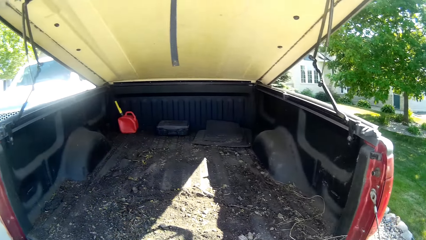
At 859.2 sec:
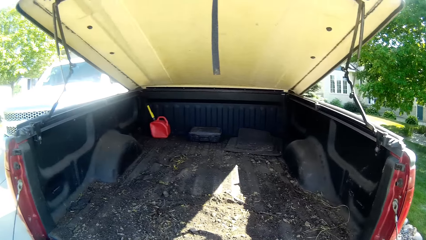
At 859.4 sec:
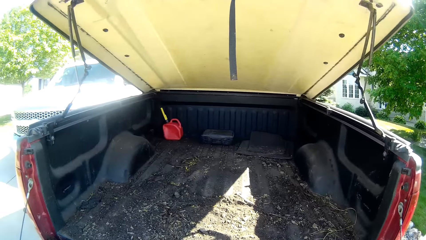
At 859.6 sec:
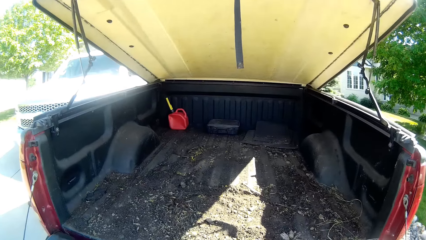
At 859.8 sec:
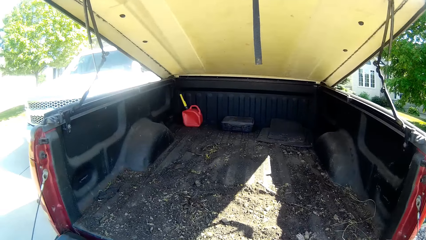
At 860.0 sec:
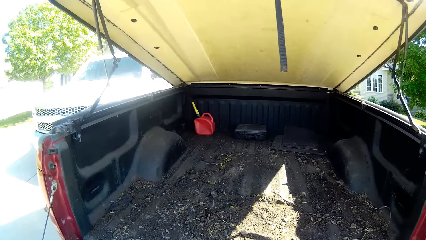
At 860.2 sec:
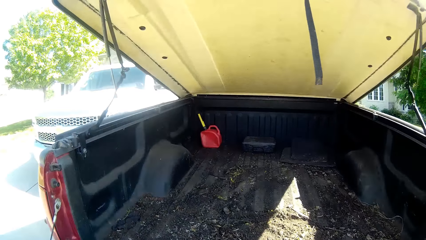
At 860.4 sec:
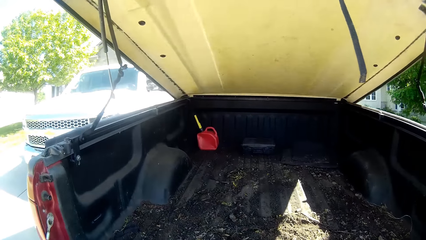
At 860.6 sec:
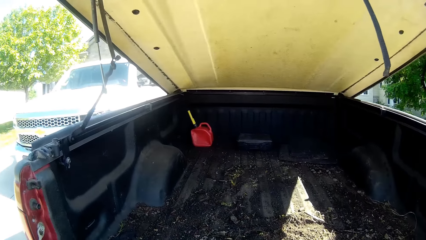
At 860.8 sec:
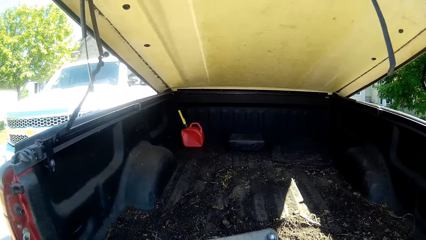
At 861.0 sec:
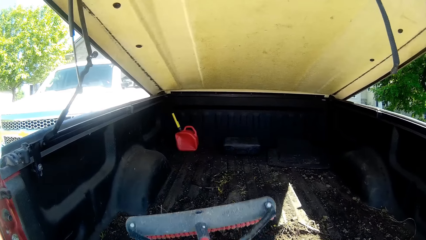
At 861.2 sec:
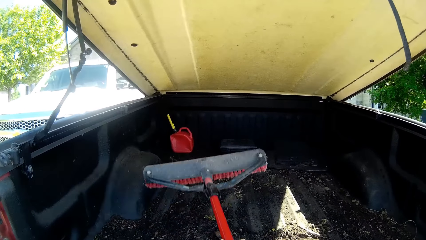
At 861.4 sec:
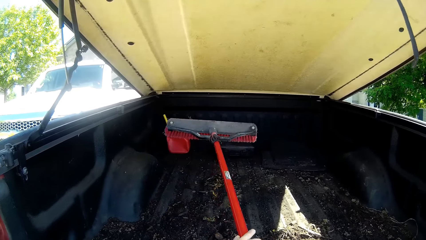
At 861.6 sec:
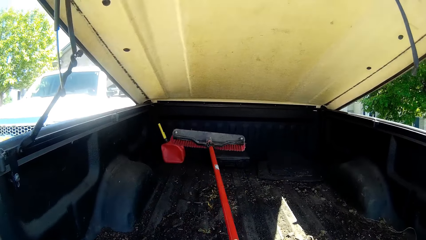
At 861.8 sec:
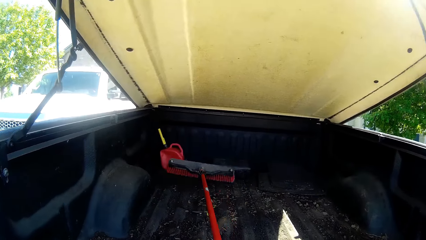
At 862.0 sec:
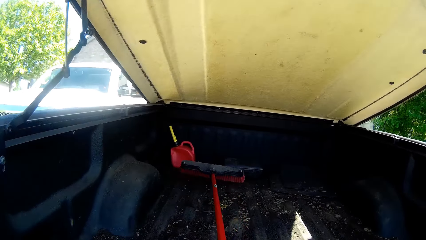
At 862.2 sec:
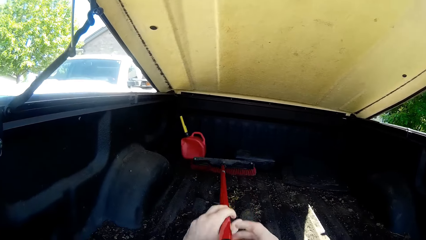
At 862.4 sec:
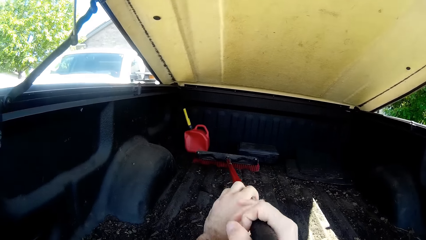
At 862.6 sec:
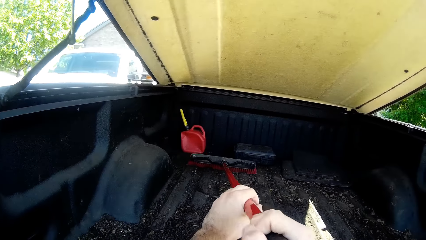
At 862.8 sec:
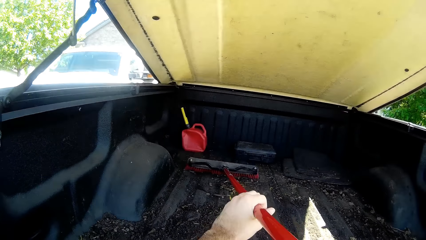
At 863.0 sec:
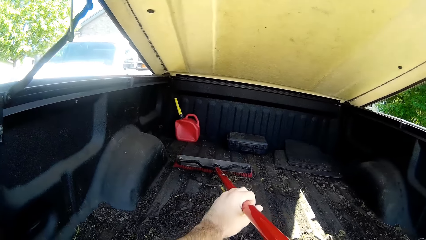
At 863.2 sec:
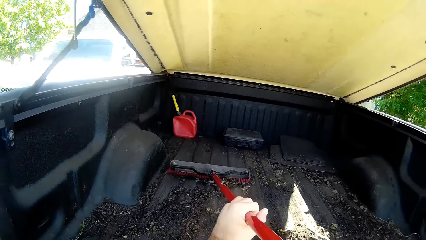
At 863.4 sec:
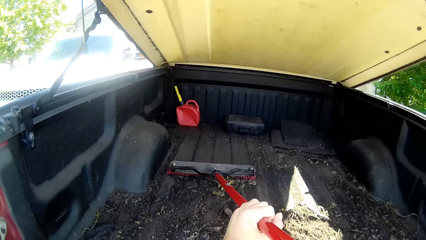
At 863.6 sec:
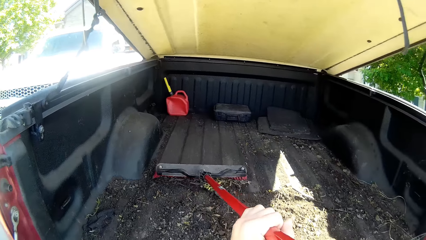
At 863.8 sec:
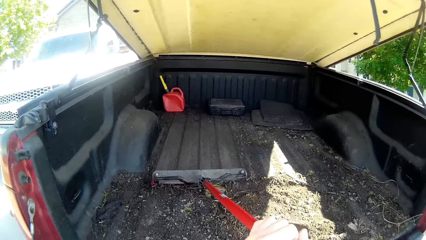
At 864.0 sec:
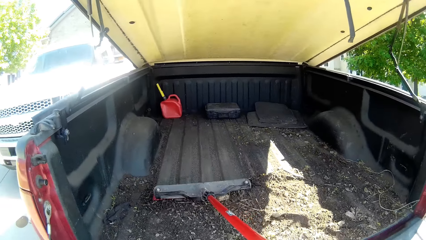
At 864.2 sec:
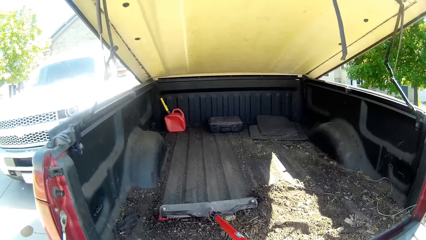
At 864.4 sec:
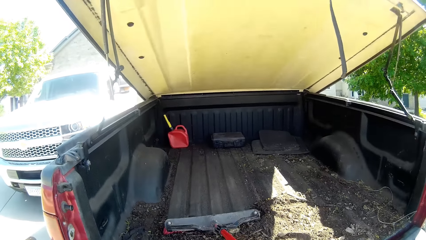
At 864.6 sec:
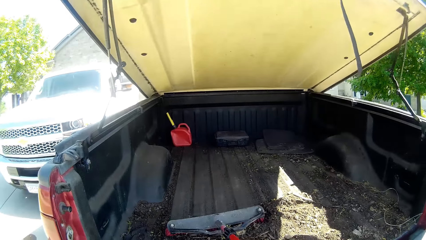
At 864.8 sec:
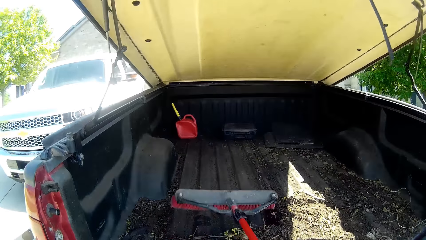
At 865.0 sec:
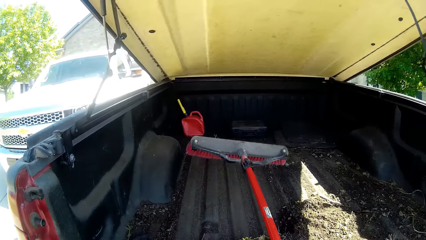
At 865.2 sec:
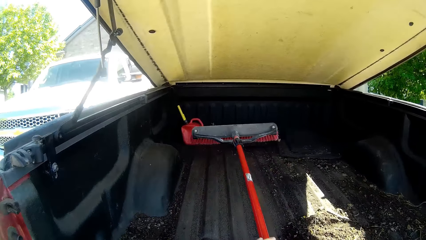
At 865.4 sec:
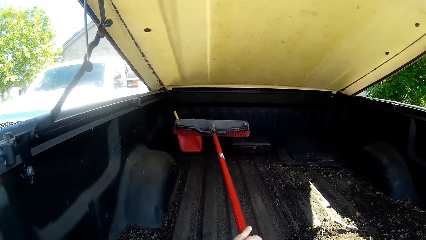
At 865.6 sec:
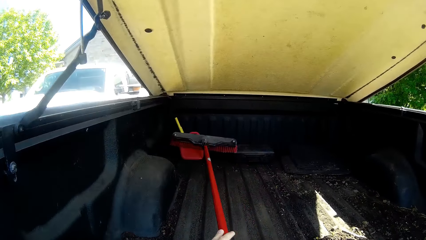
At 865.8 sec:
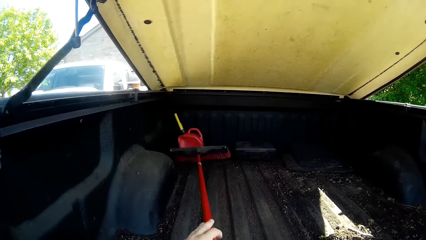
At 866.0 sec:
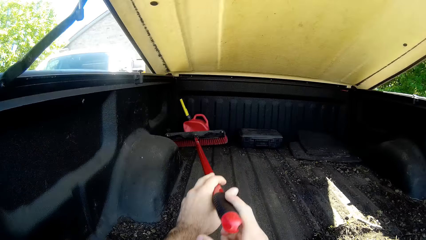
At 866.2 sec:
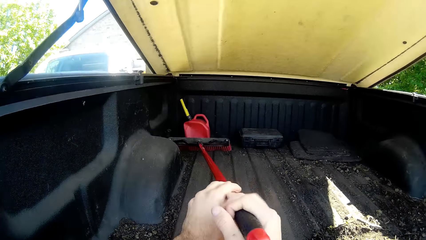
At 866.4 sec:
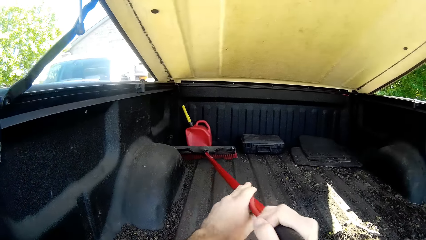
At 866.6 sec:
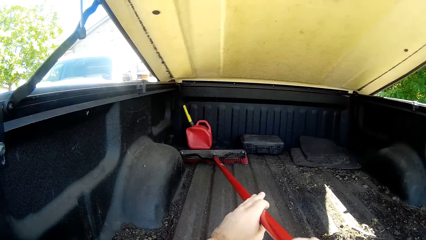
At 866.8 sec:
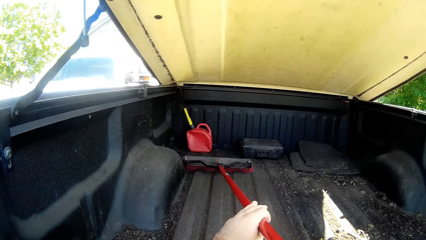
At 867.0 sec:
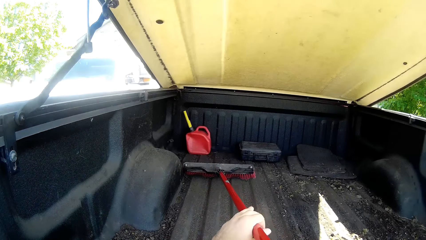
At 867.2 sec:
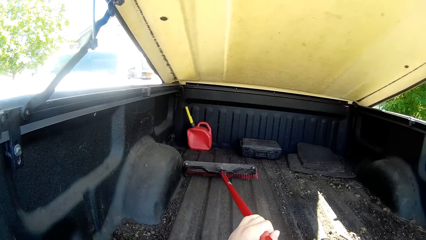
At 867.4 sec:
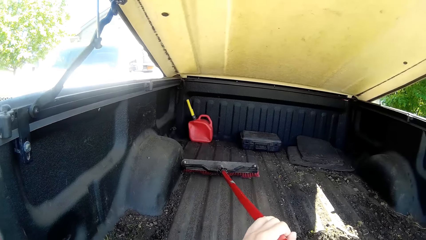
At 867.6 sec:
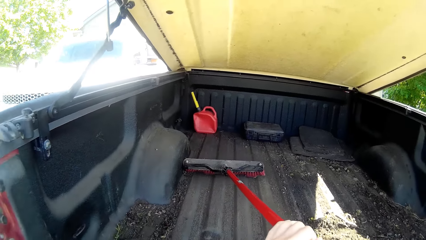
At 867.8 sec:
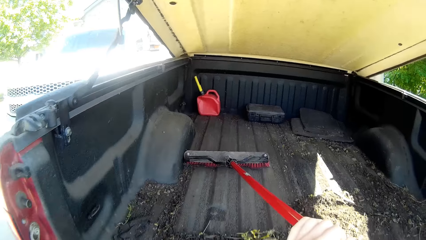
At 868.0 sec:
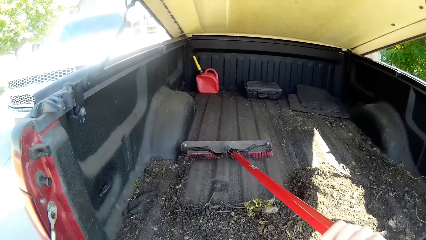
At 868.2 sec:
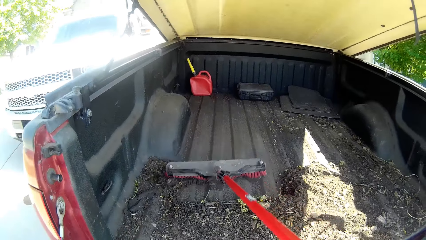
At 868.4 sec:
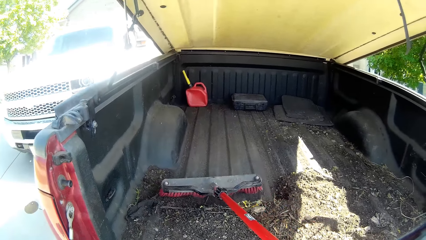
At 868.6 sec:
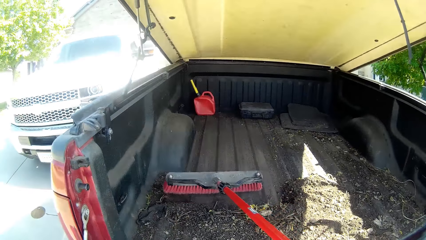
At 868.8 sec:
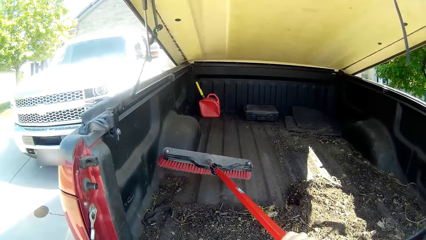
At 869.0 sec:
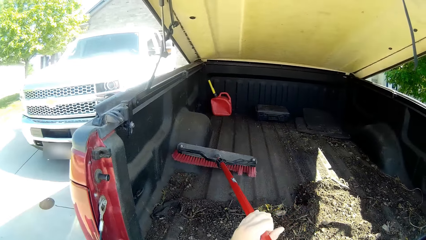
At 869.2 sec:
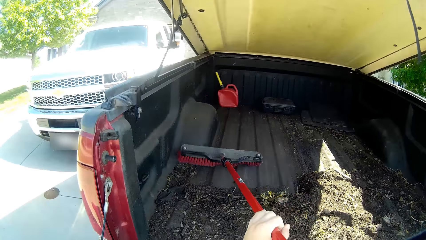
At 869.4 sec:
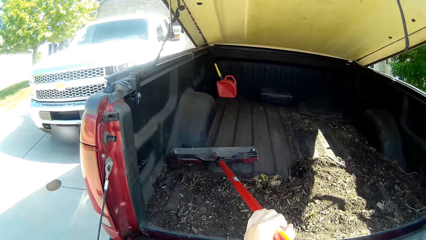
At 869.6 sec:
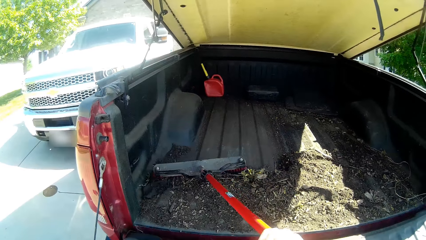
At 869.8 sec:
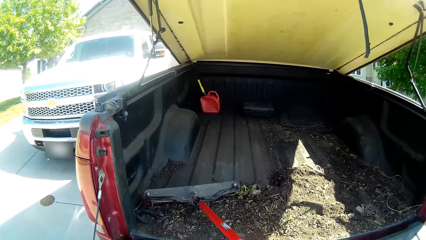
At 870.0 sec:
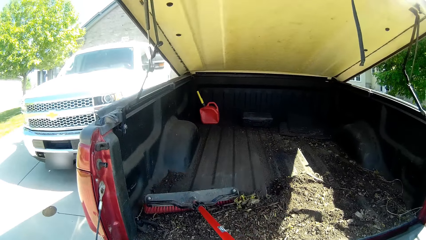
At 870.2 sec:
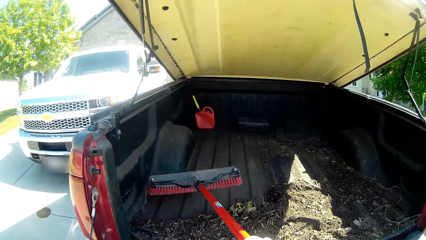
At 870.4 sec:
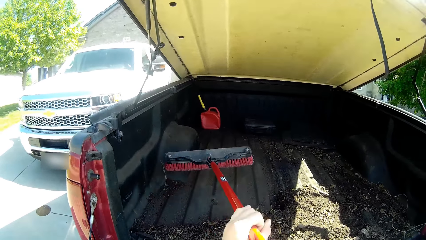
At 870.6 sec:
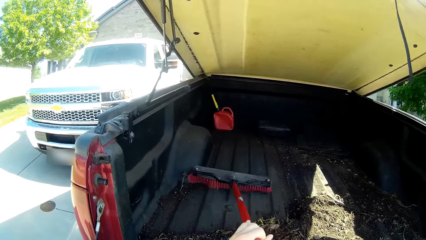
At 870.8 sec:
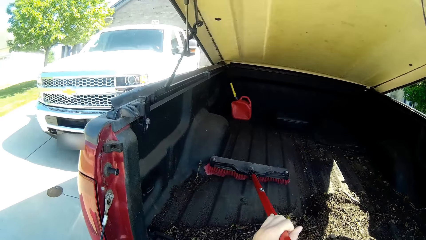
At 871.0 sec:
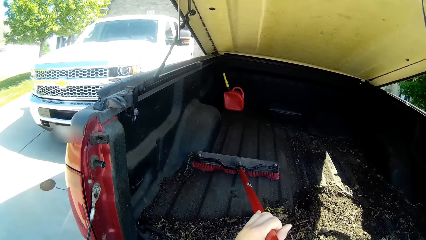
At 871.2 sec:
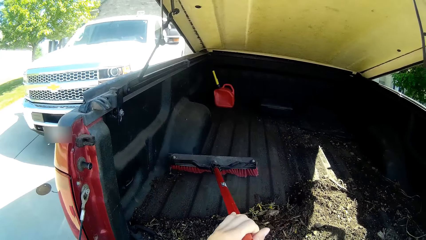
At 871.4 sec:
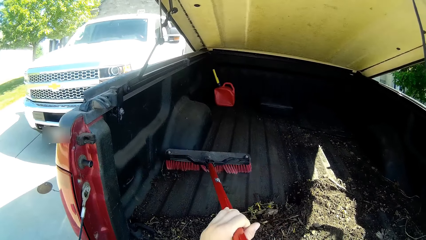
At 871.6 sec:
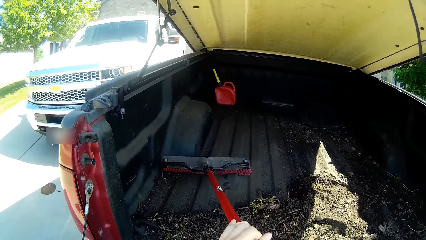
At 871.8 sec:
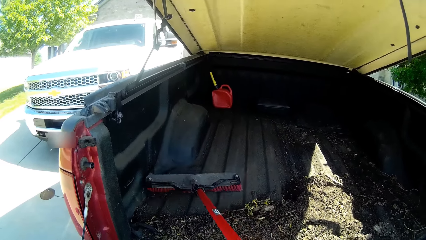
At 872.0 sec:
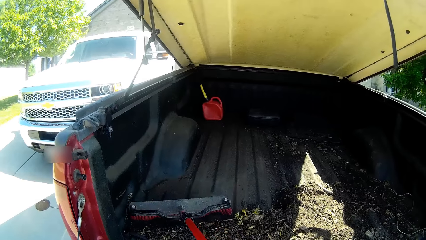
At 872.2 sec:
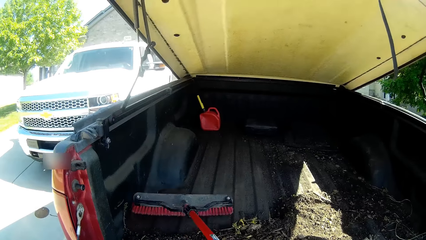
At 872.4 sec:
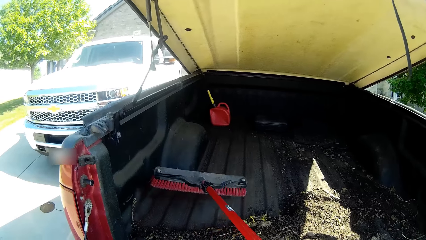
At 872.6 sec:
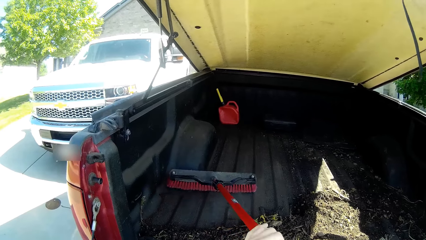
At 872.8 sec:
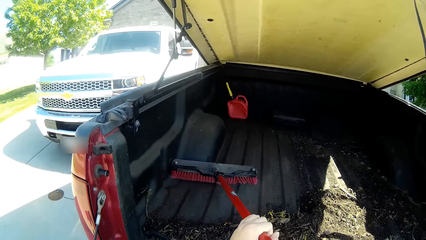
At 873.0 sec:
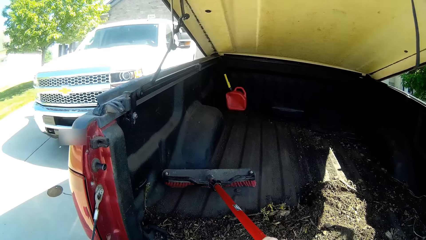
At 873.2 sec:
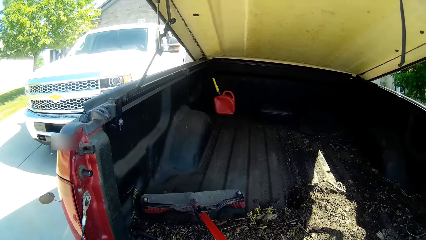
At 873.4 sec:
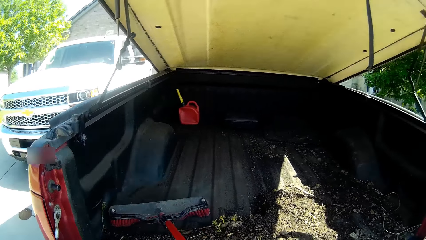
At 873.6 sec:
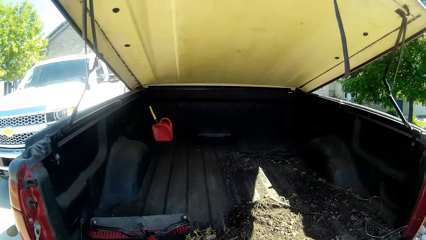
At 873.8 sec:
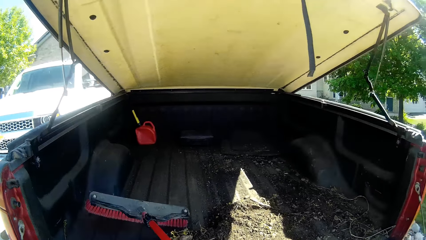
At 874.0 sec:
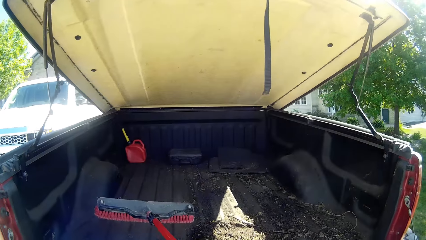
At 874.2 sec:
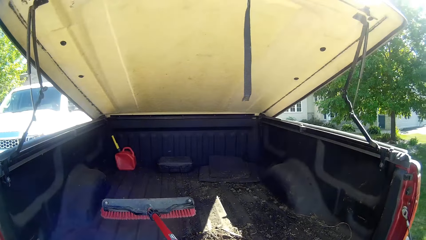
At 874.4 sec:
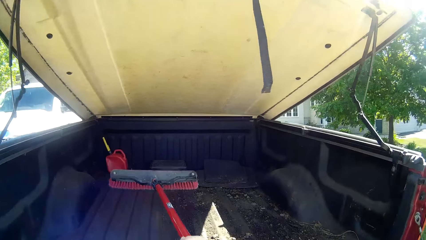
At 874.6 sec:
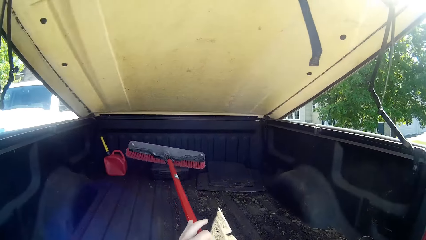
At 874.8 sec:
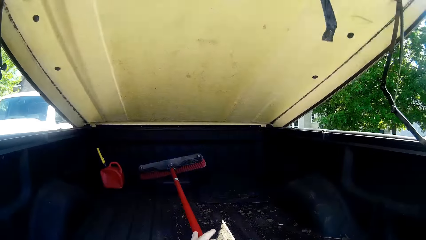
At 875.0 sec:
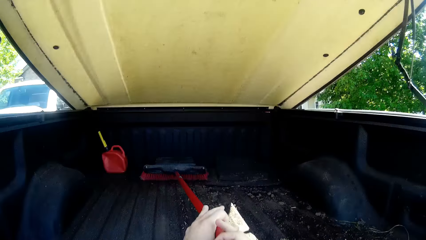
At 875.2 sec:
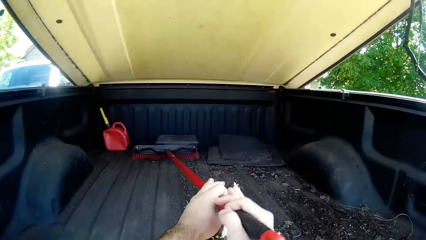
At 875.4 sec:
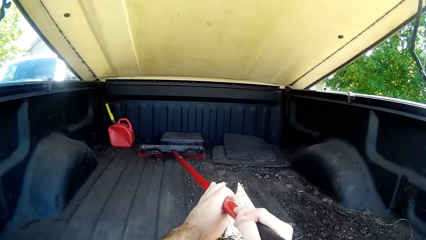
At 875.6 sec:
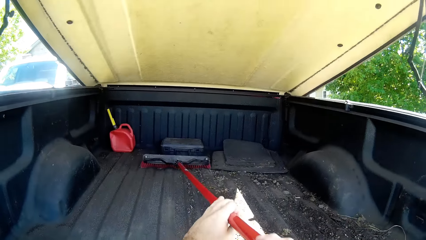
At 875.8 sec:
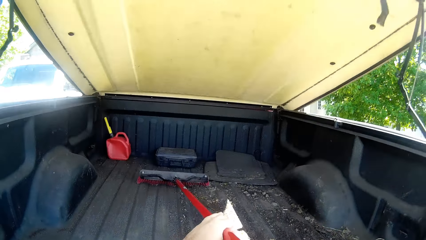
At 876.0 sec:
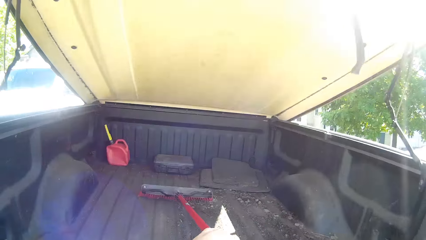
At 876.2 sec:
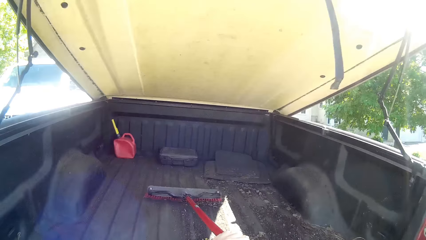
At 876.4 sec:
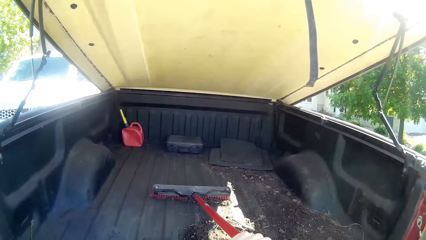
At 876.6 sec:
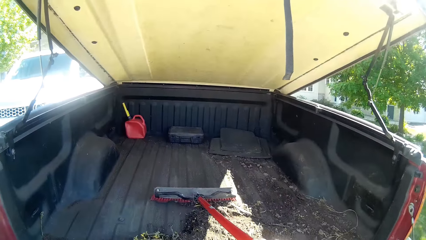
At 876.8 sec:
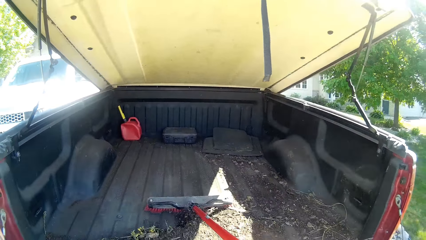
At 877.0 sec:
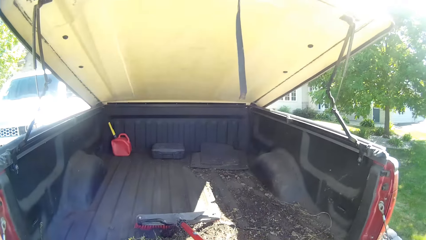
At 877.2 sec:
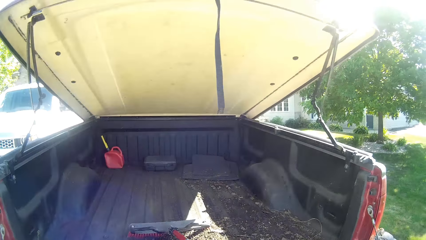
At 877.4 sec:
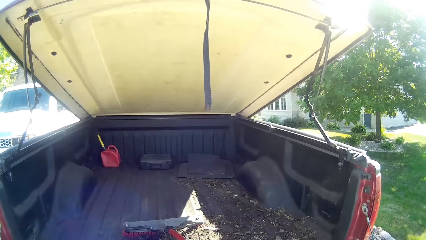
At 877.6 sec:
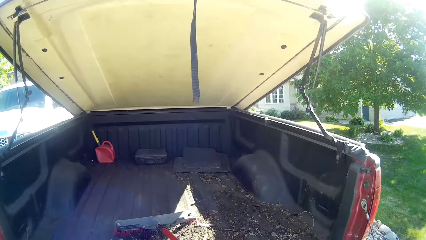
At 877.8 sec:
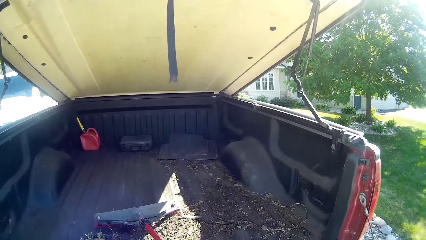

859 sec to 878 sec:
The camera wearer sweeps the boot space of the pickup truck with the sweeping brush.
